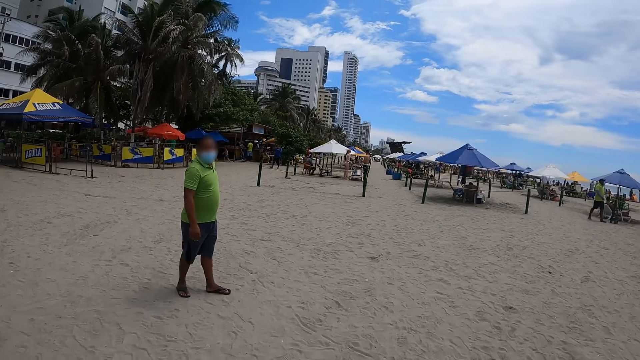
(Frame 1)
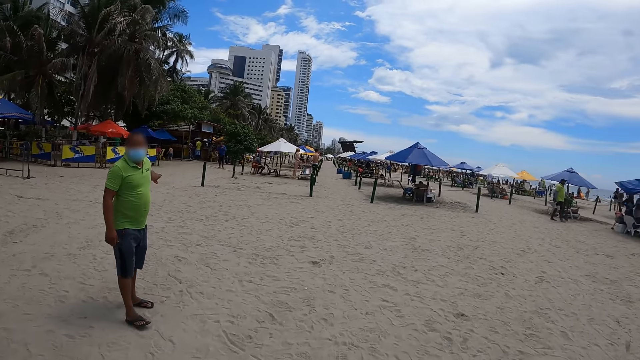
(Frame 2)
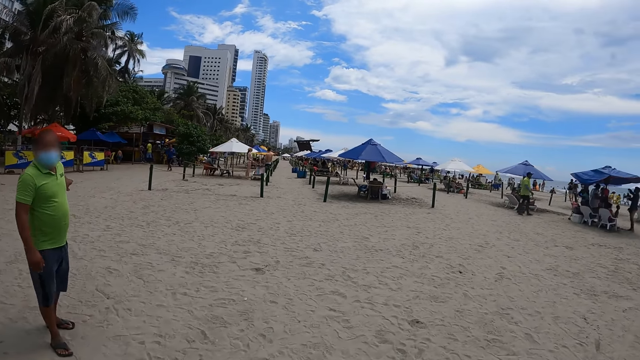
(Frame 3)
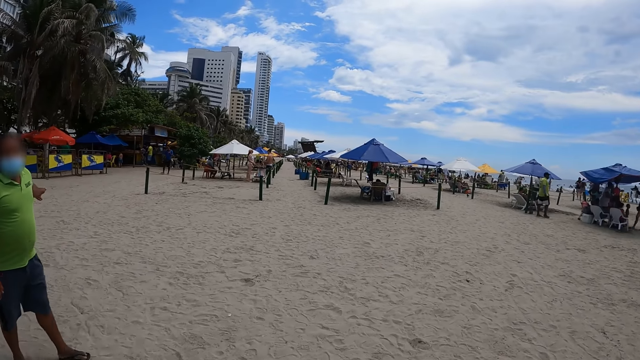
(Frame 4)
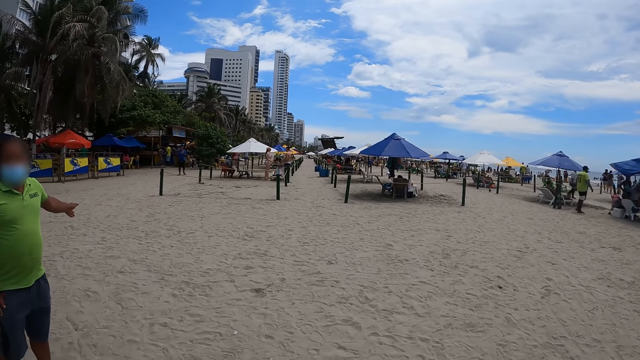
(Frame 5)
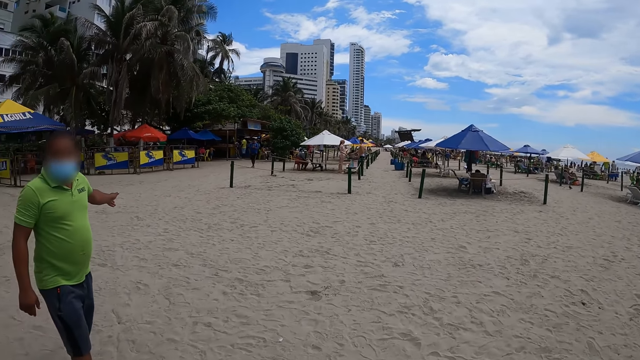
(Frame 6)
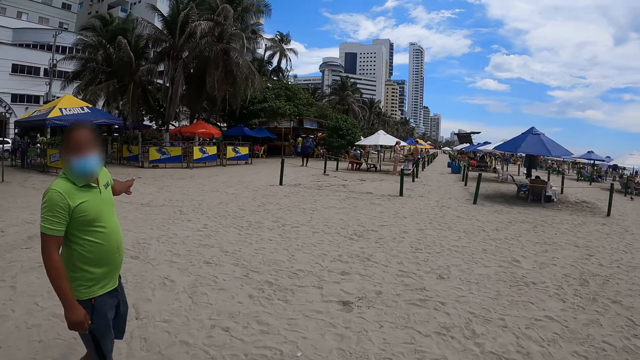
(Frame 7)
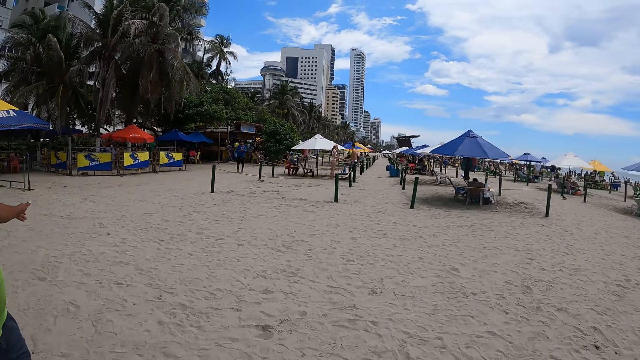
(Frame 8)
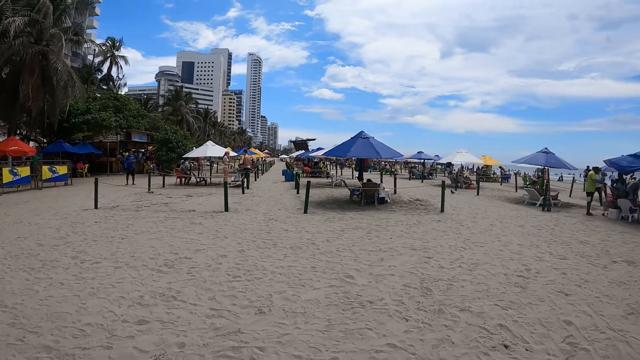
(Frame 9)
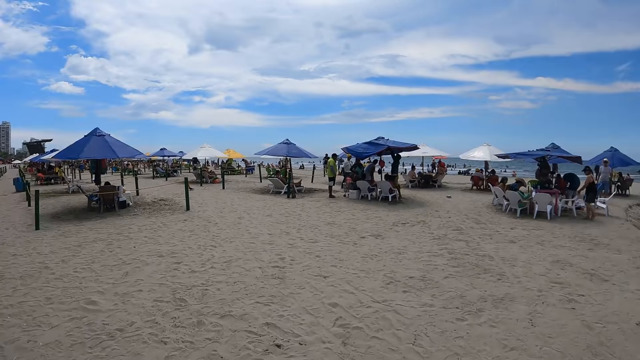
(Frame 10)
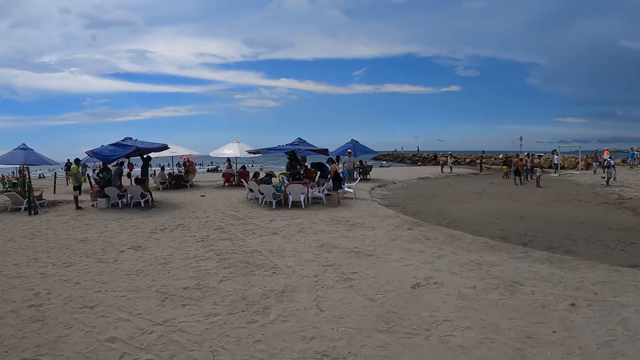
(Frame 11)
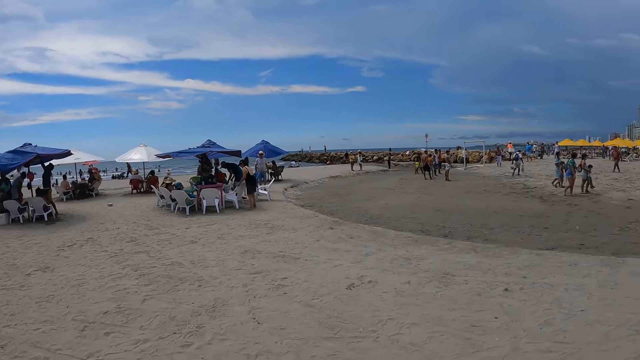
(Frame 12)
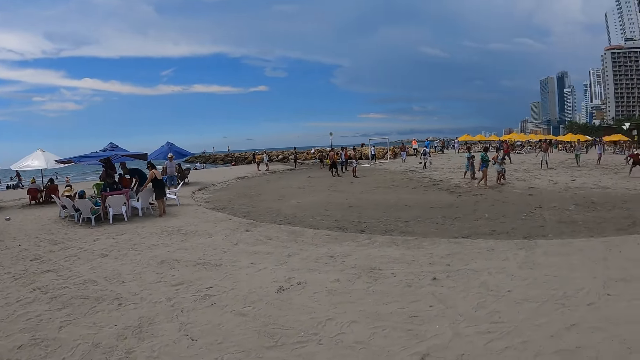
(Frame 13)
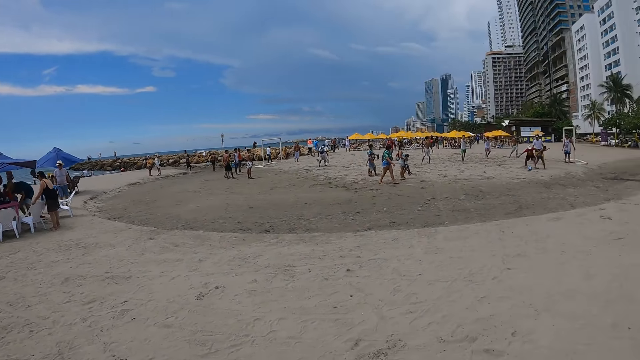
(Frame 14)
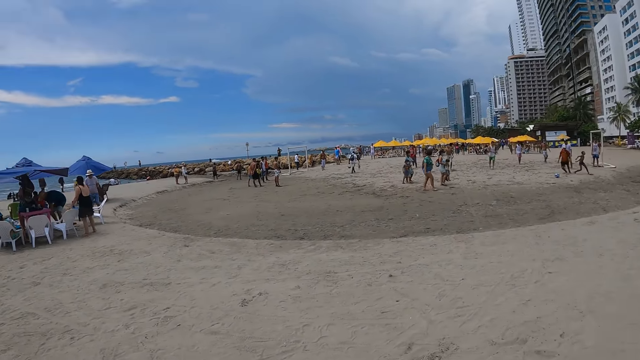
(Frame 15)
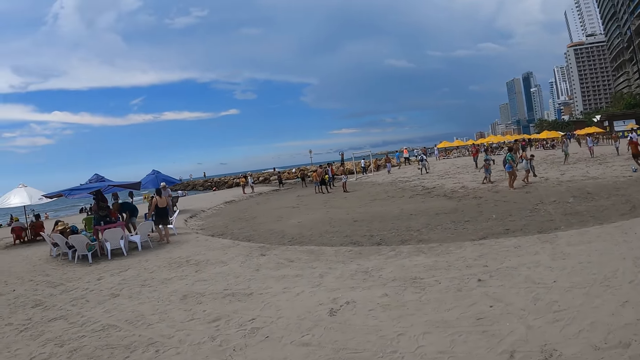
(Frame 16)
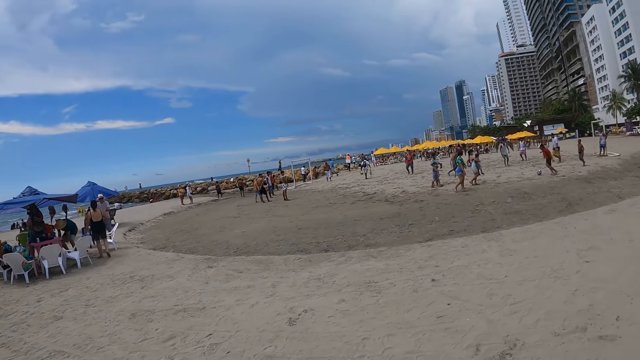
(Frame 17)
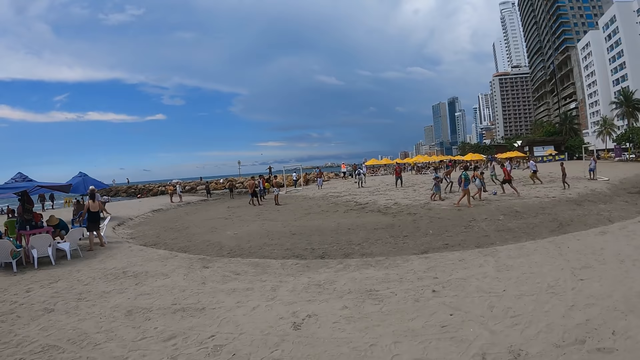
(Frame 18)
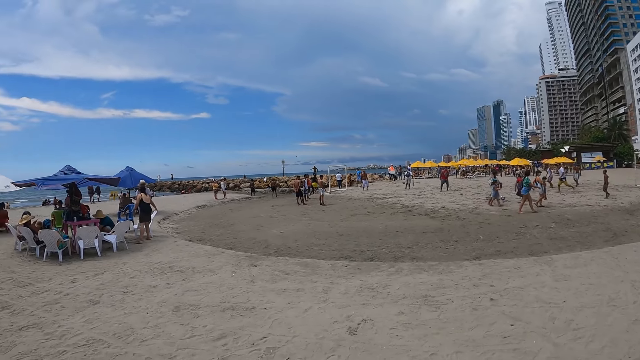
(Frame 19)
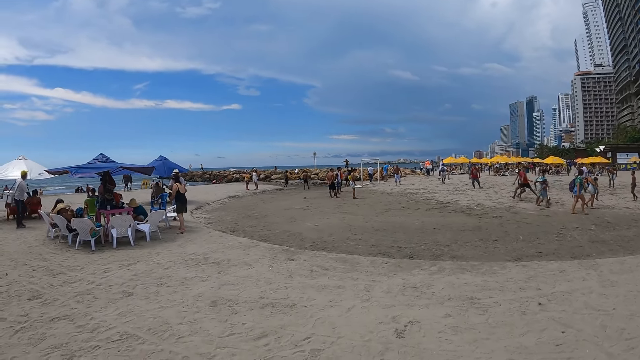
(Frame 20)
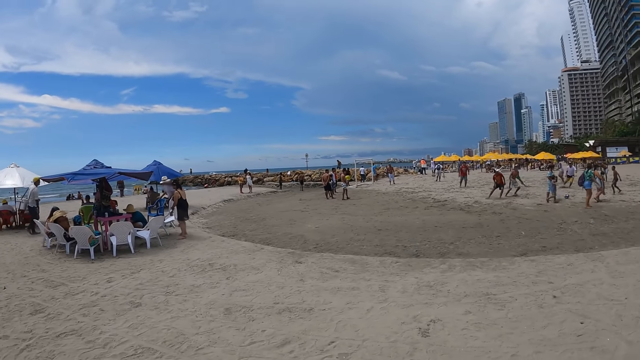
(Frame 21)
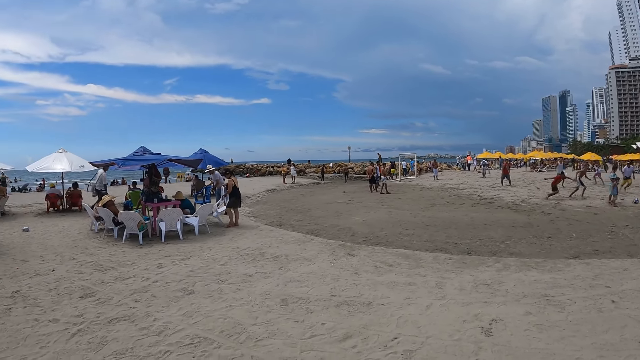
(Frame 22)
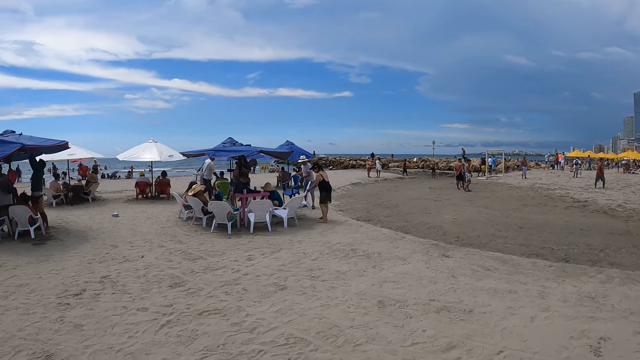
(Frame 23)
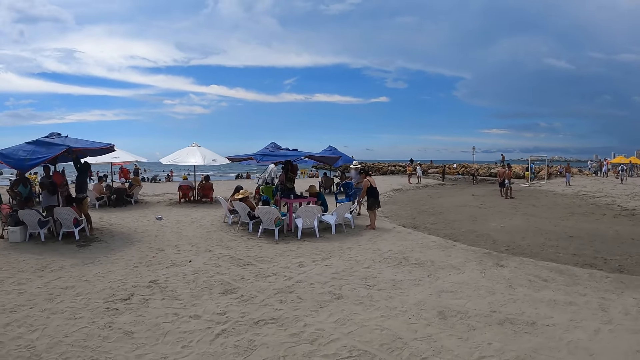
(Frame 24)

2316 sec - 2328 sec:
A man stretches the hand. The man walks around. The man stretches the hand. The camera wearer looks around. They walk around.

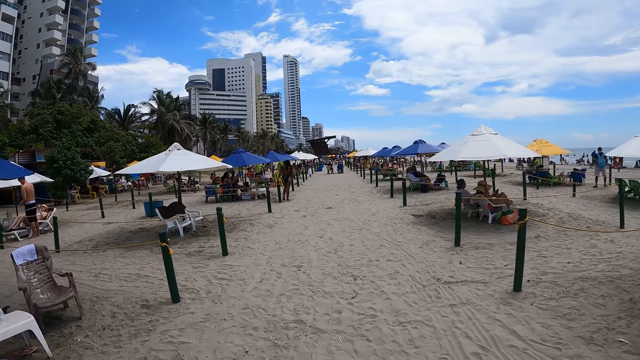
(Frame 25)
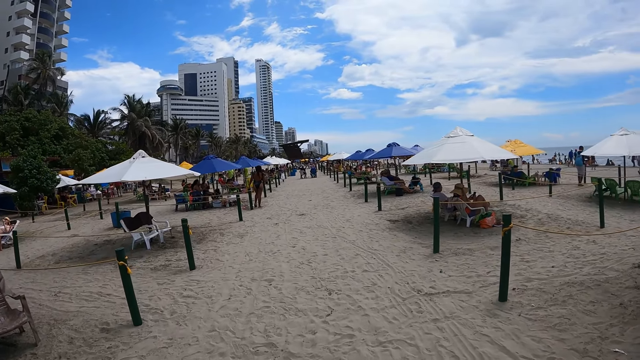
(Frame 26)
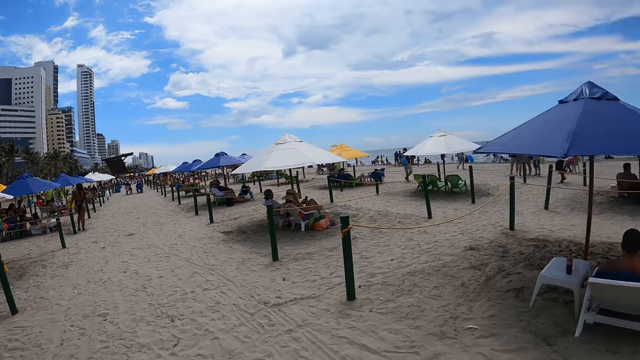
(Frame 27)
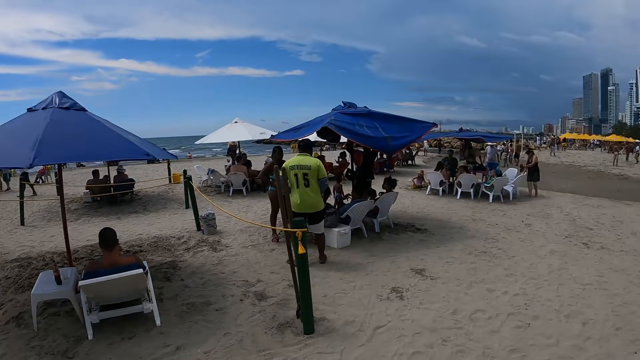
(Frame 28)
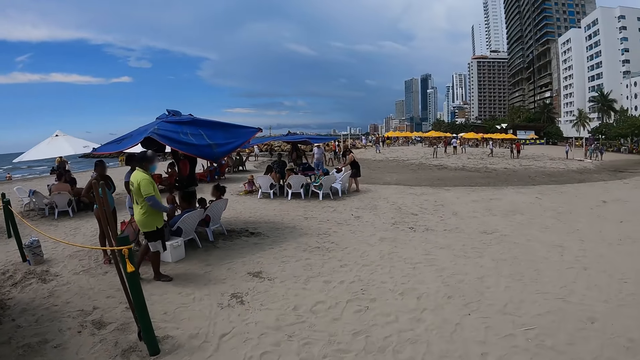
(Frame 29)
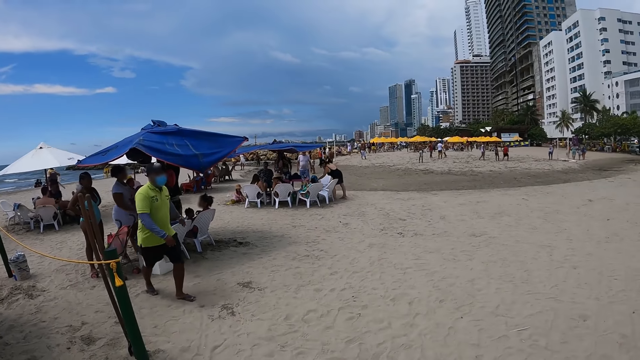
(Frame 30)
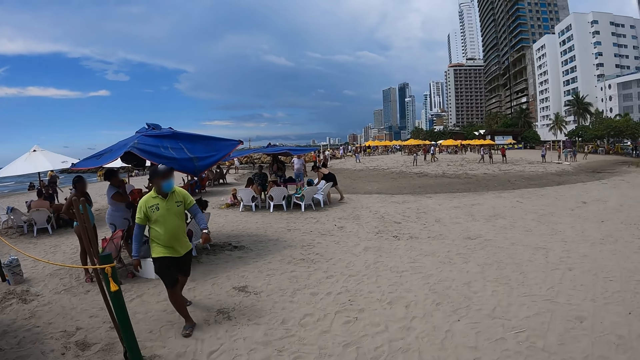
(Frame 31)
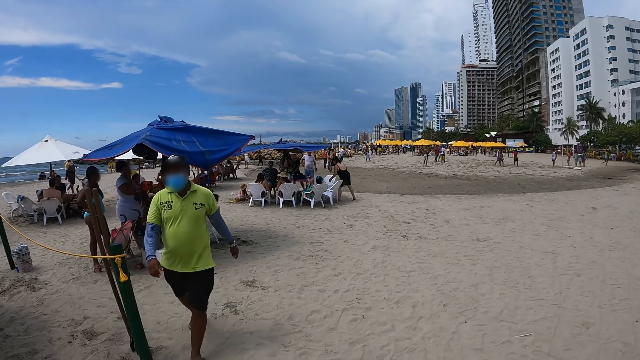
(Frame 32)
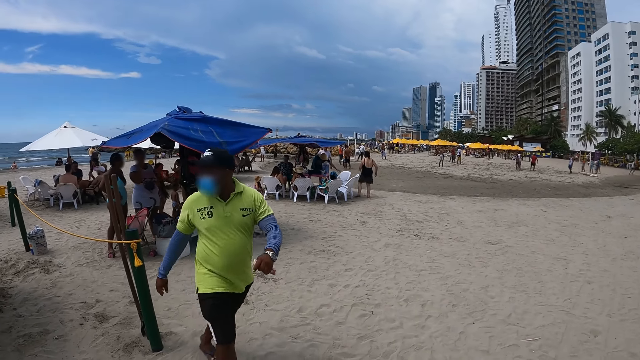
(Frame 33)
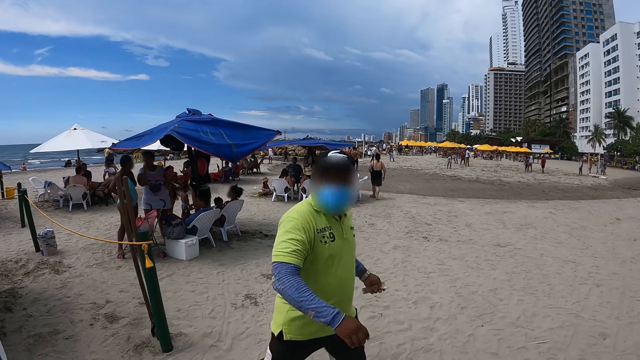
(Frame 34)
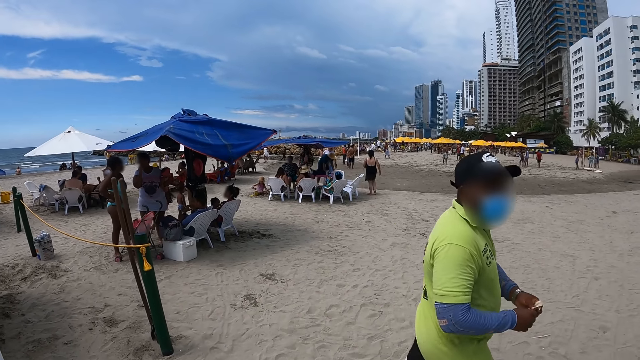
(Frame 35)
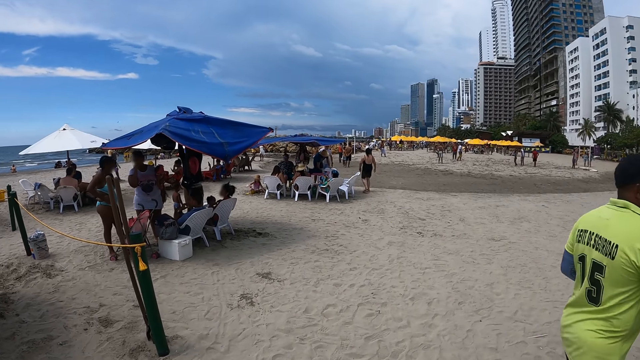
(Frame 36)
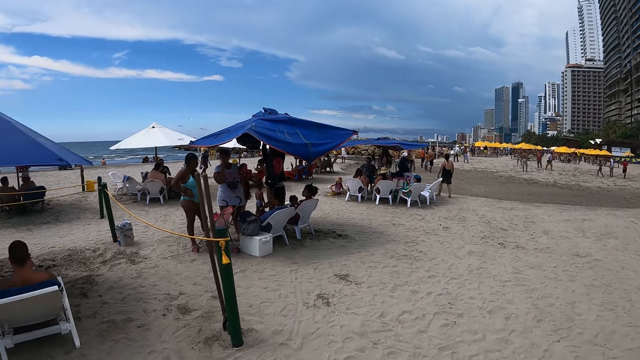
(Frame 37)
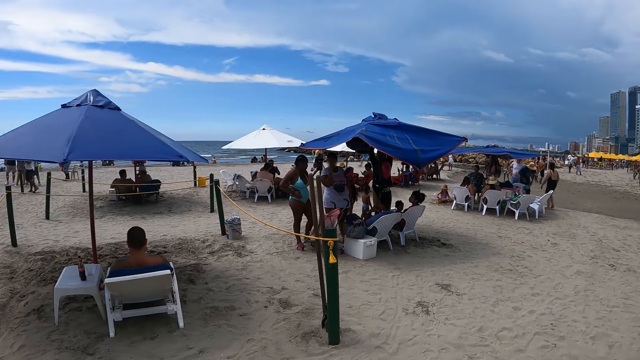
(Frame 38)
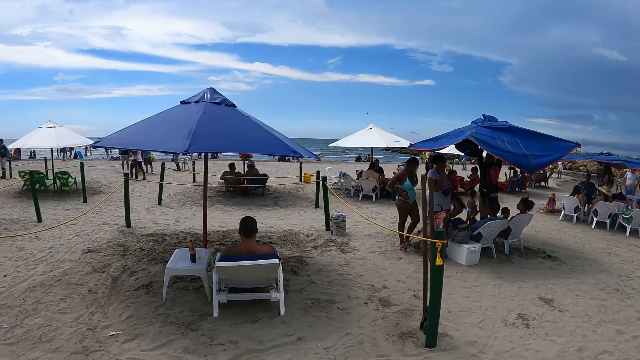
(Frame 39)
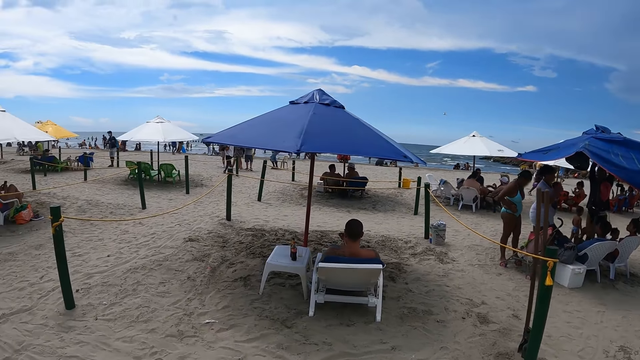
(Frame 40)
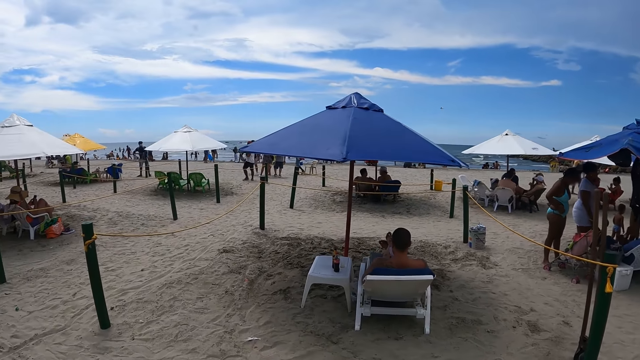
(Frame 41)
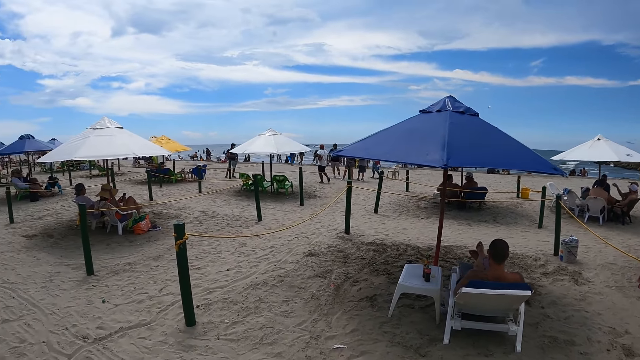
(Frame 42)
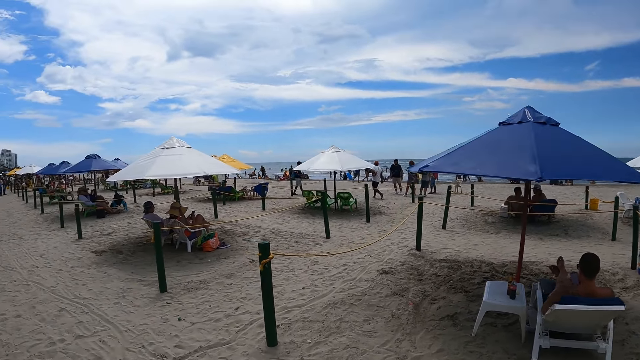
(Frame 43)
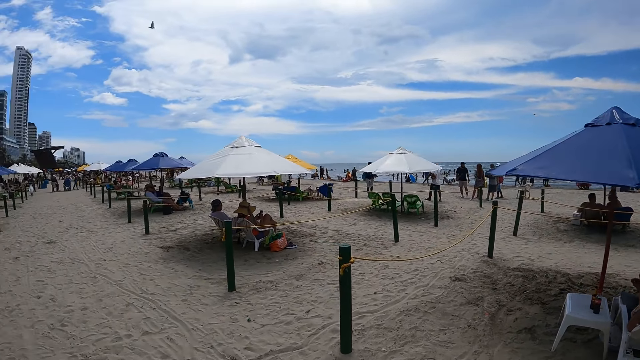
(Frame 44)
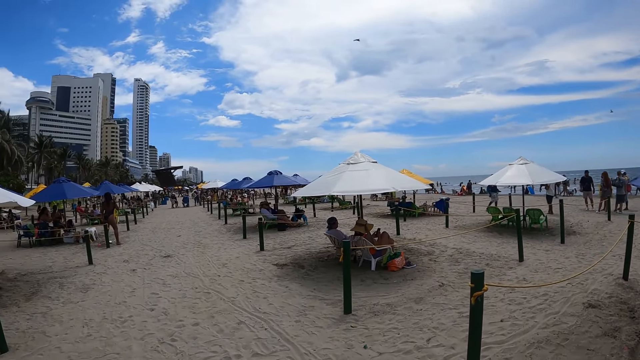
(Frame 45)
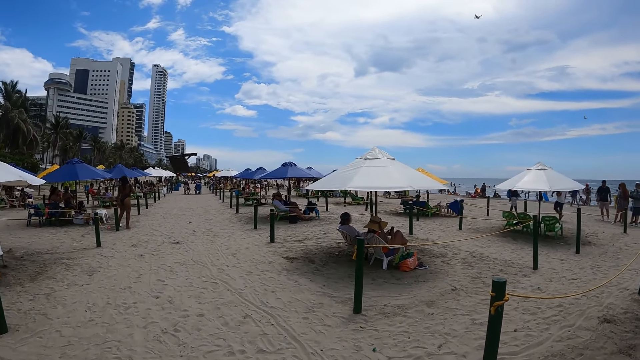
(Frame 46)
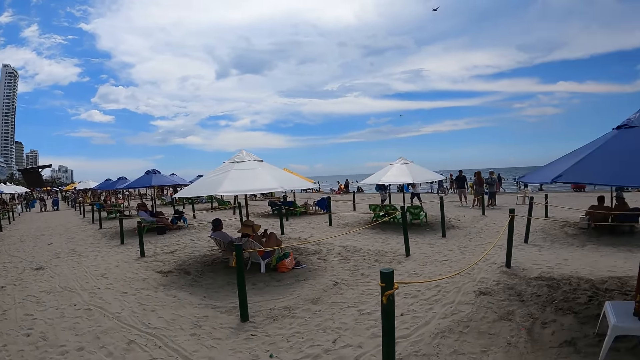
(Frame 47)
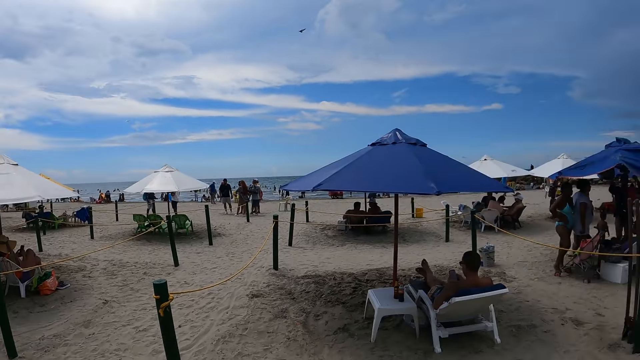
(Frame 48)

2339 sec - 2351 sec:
A man walks around. The camera wearer looks around. They look around.
